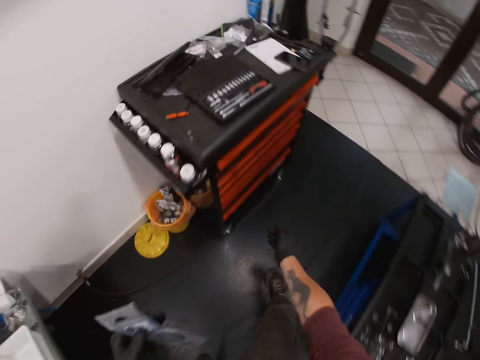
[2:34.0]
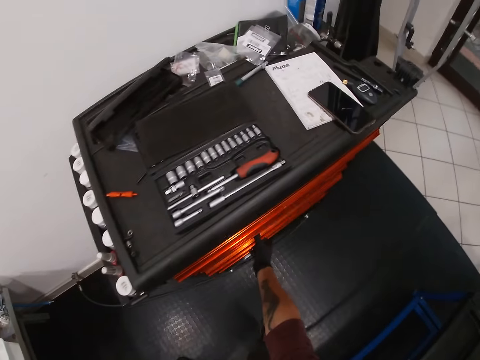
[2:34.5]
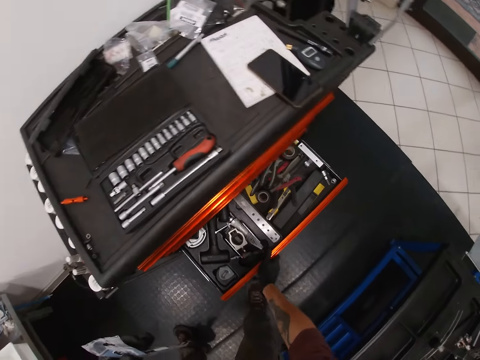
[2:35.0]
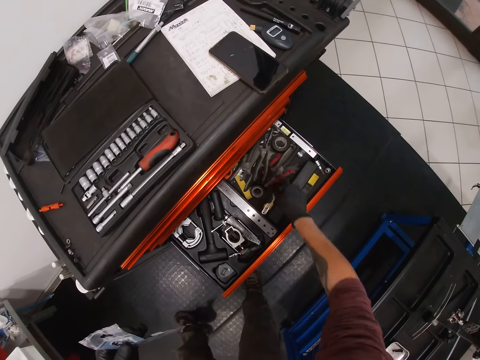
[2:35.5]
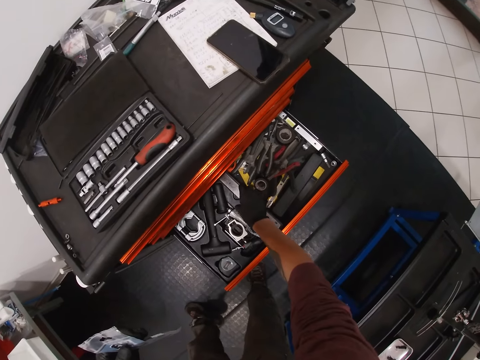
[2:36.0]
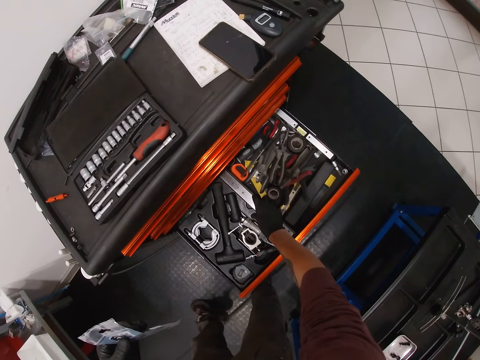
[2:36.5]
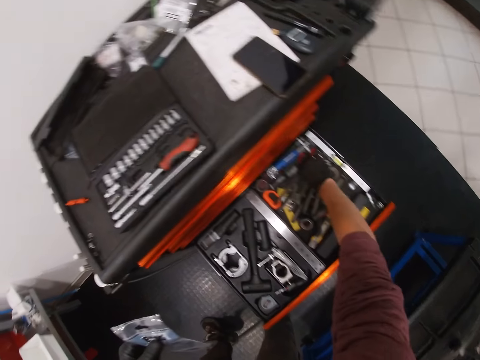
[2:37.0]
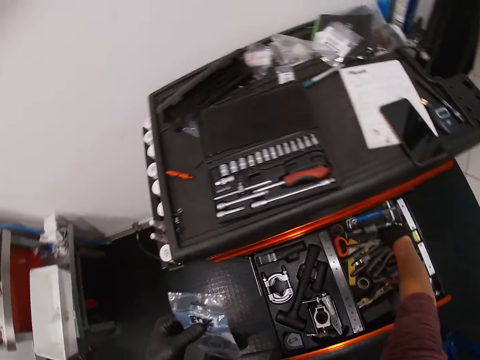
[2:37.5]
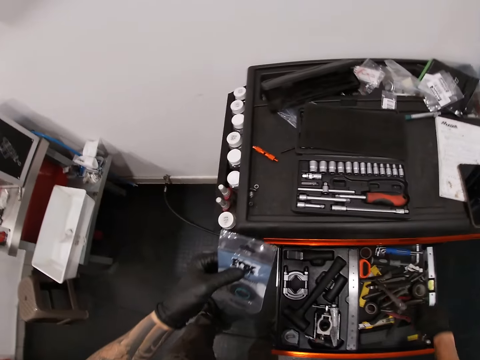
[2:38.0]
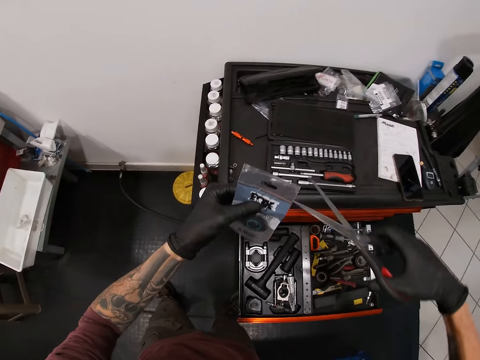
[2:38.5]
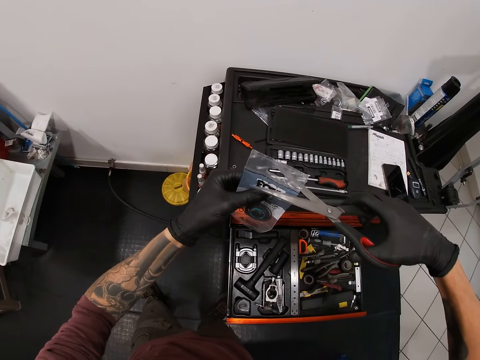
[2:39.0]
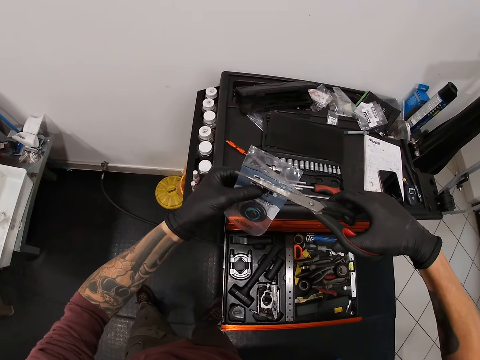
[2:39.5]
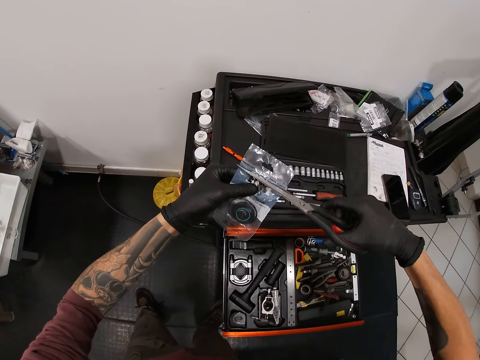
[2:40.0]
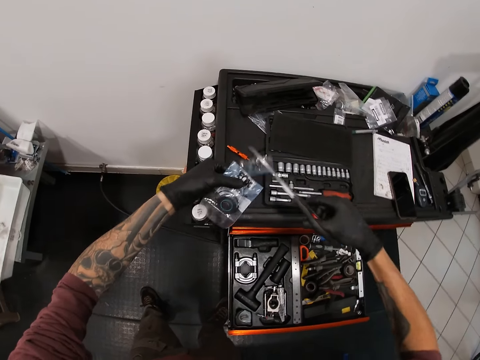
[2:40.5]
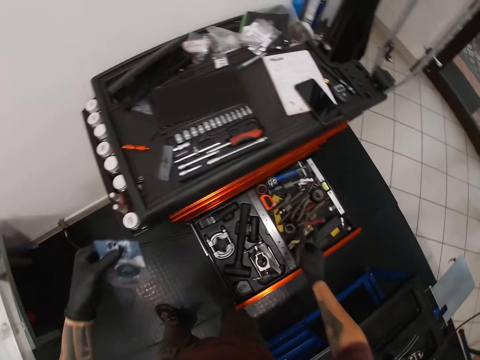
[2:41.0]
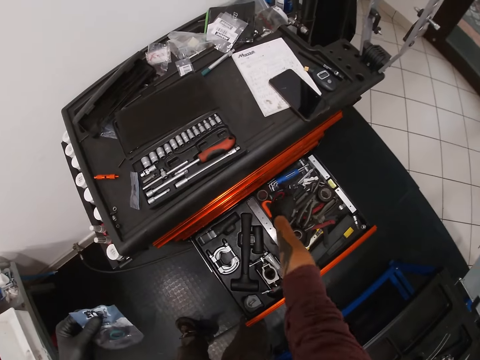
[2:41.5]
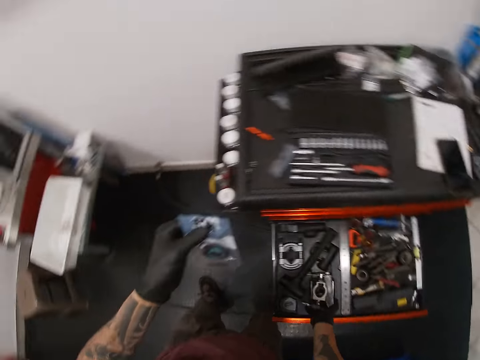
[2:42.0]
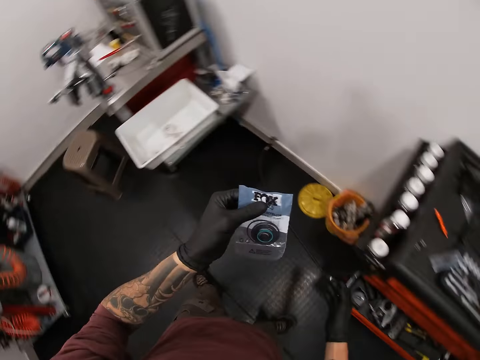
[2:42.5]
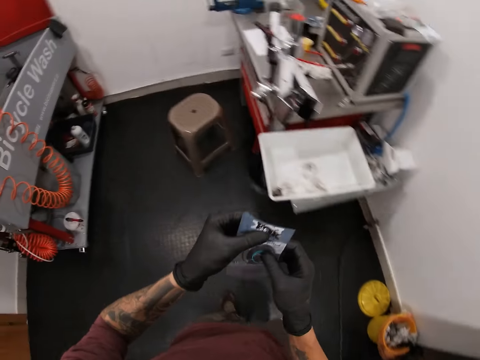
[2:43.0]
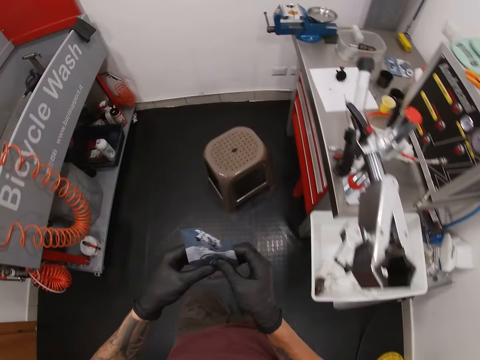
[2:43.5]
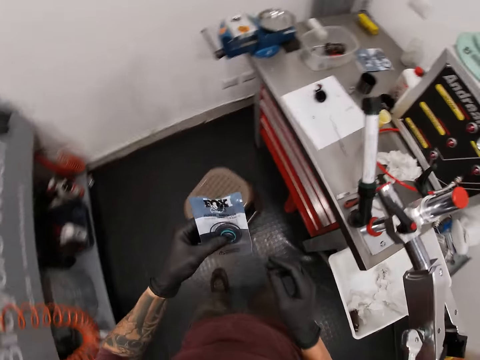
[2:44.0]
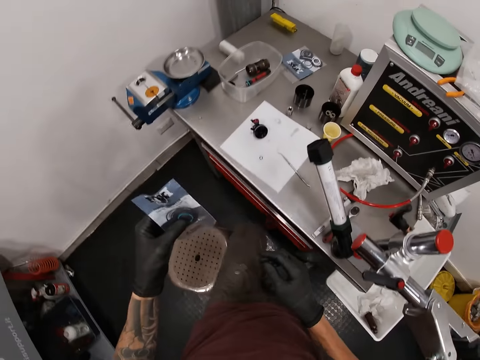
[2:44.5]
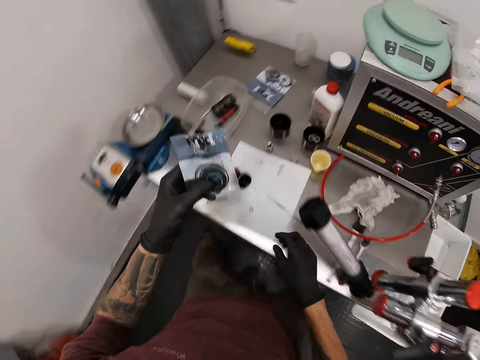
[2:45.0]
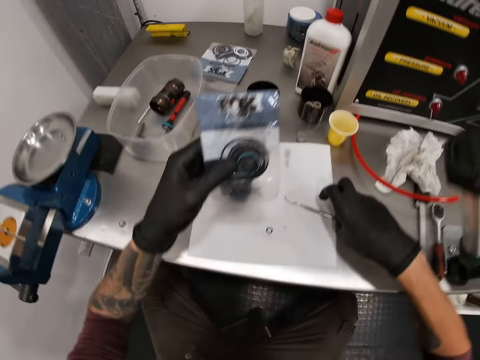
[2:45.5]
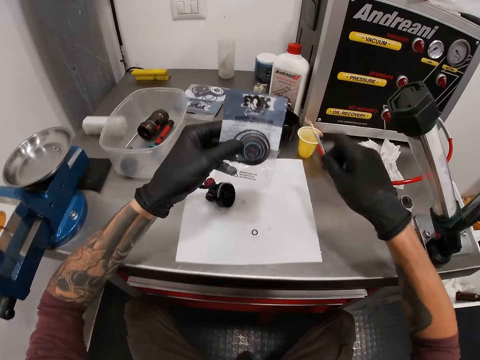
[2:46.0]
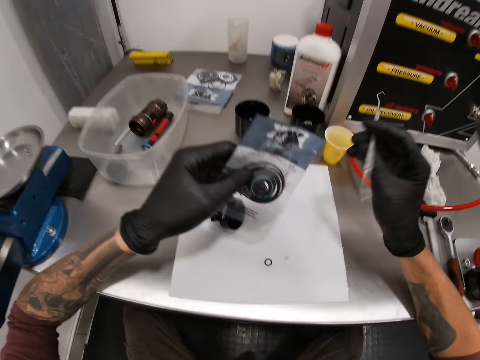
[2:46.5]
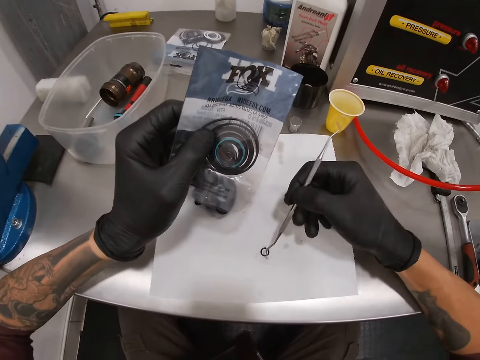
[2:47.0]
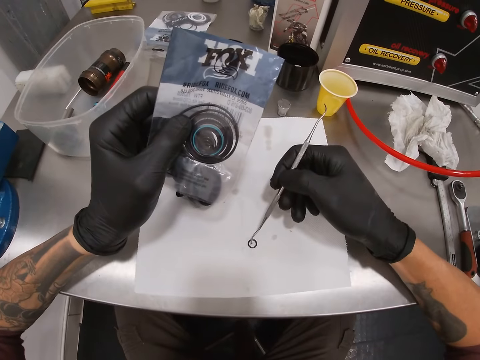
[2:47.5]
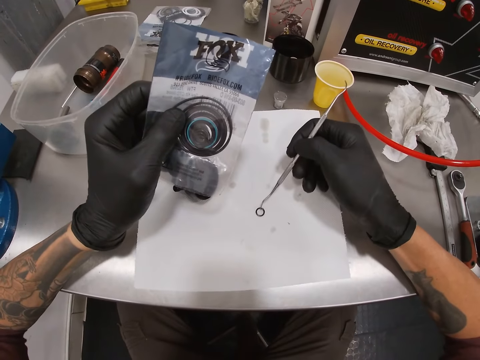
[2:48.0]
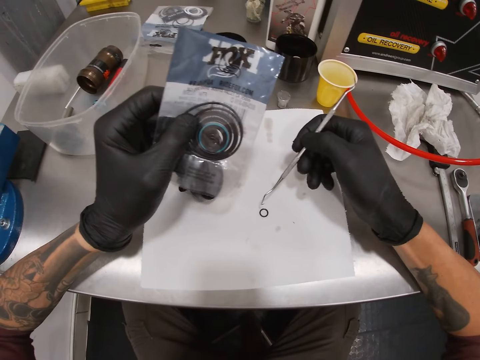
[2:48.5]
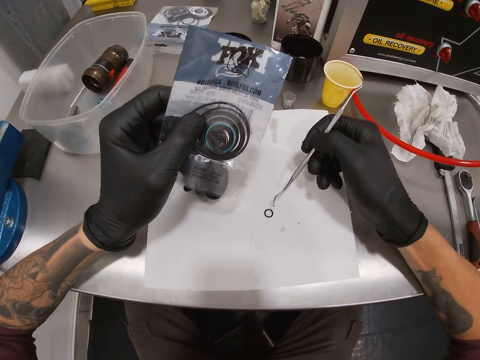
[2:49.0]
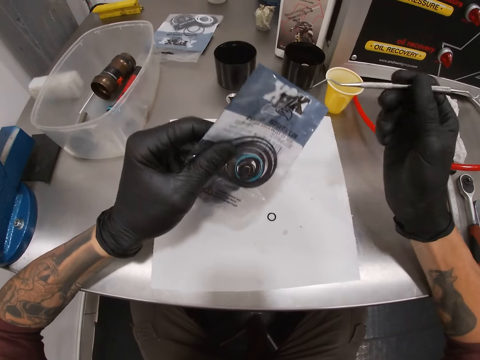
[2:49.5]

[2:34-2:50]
The camera wearer opens a drawer with his right hand. He picks up the scissors from the drawer with his right hand. He cuts the plastic bag with the scissors in his right hand. He keeps the scissors in the drawer with his right hand. He closes the drawer with his right hand. He walks in the room. He holds the paper with his hand. He sits on the chair. He picks up the wax carver from the table with his right hand. He holds the hook. He picks up the ring on the paper with the wax carver in his right hand. He moves the washer.

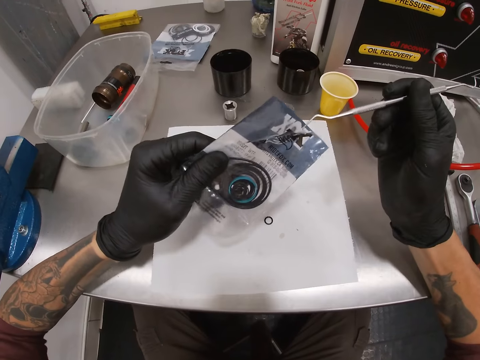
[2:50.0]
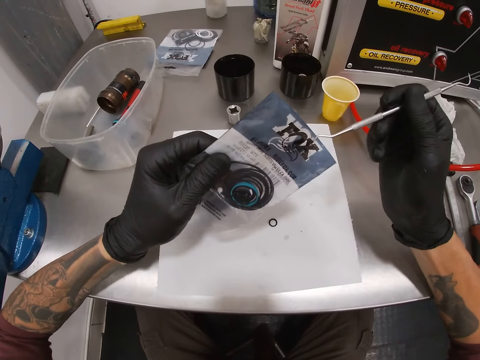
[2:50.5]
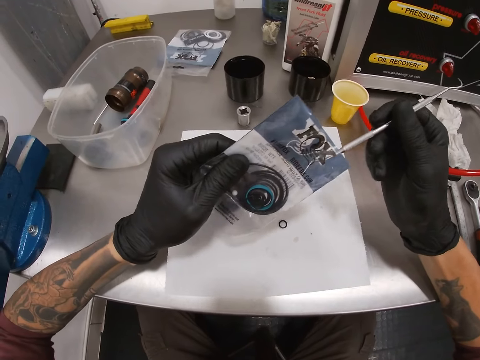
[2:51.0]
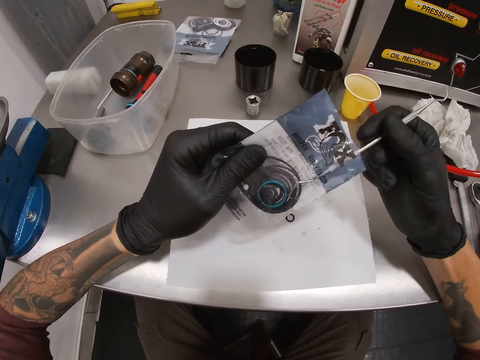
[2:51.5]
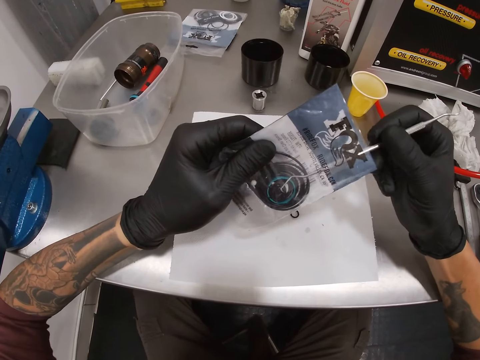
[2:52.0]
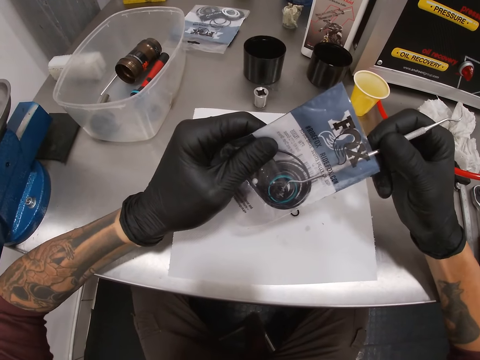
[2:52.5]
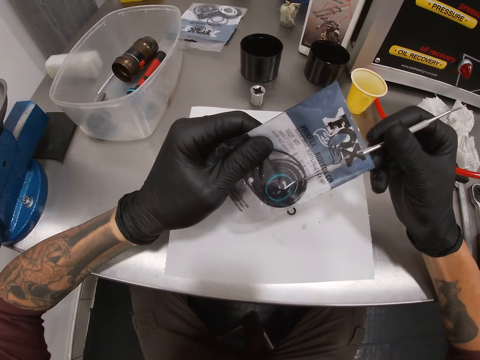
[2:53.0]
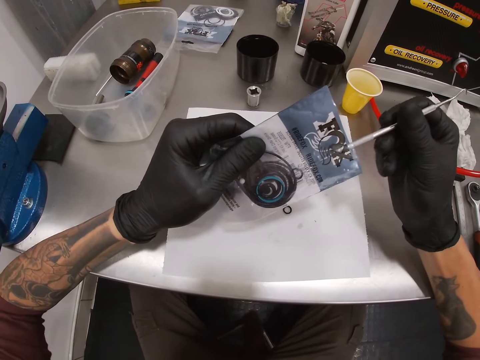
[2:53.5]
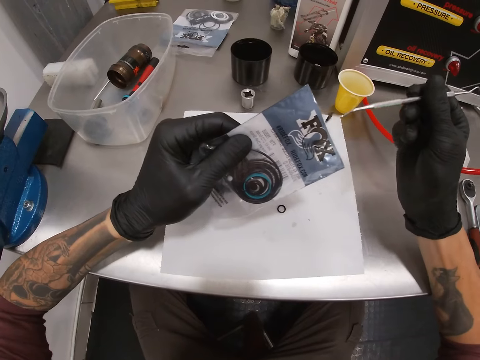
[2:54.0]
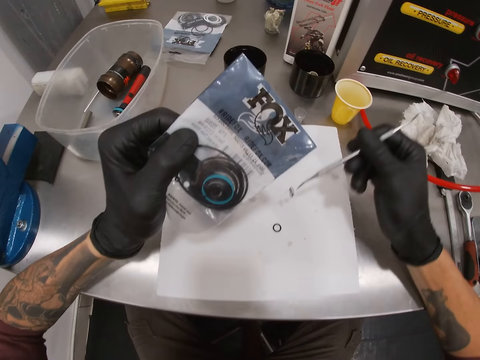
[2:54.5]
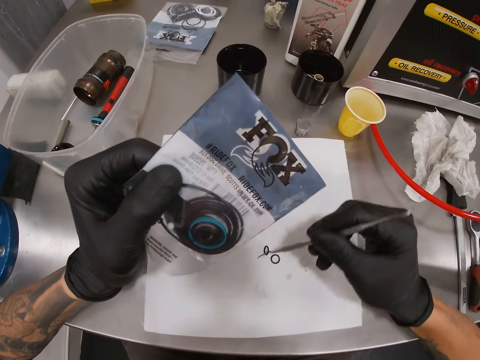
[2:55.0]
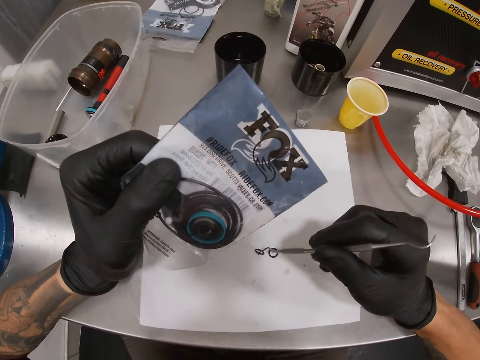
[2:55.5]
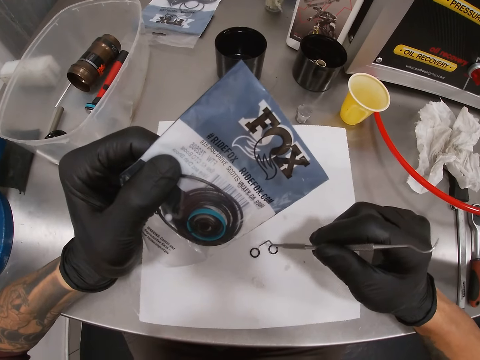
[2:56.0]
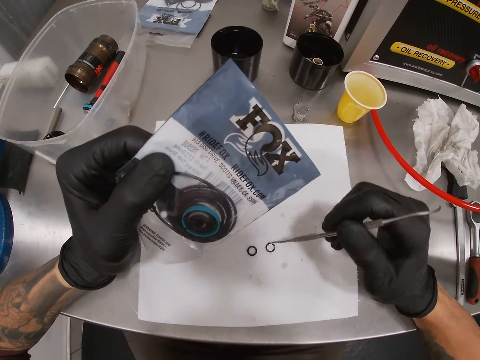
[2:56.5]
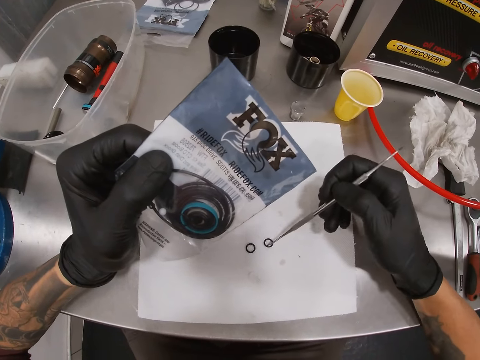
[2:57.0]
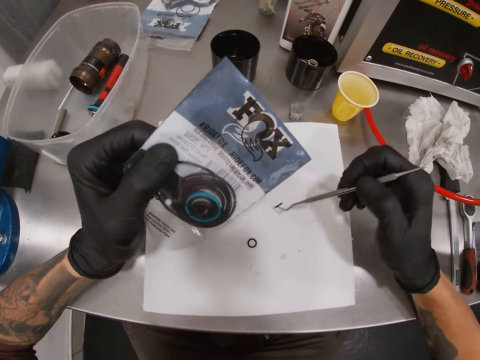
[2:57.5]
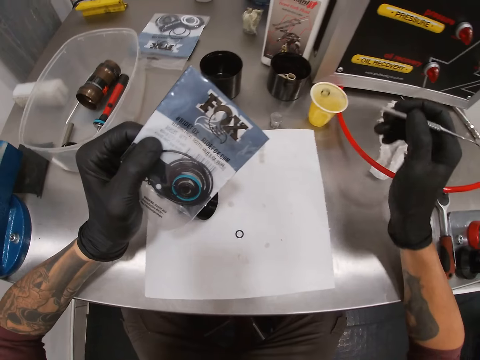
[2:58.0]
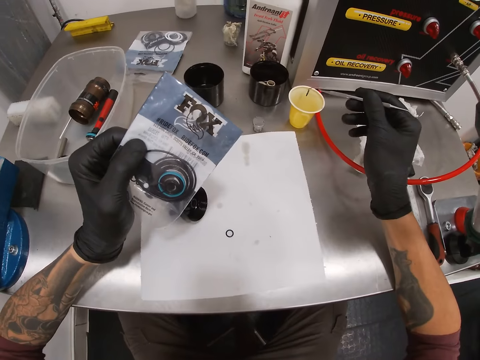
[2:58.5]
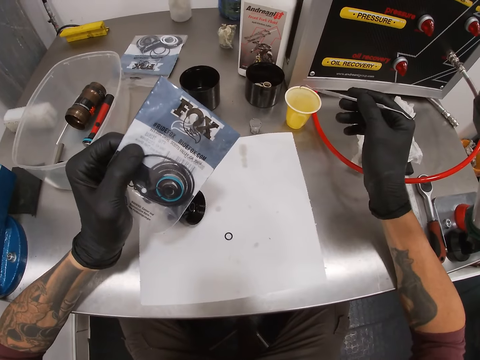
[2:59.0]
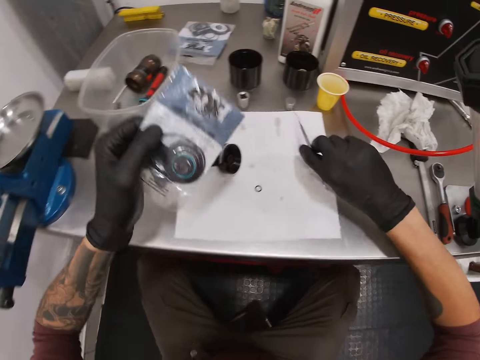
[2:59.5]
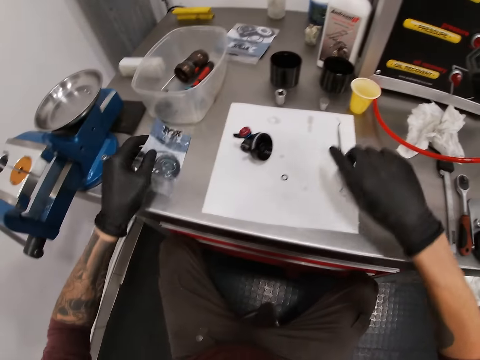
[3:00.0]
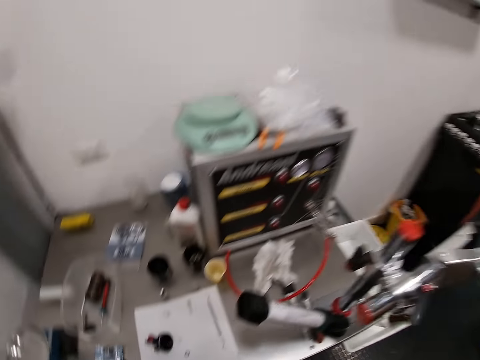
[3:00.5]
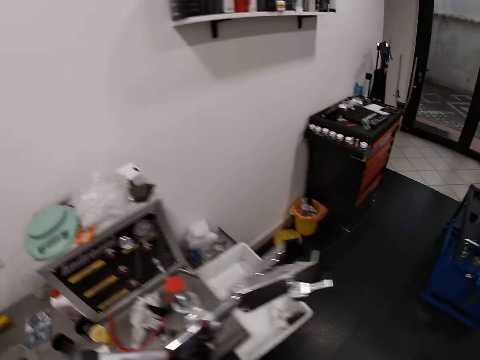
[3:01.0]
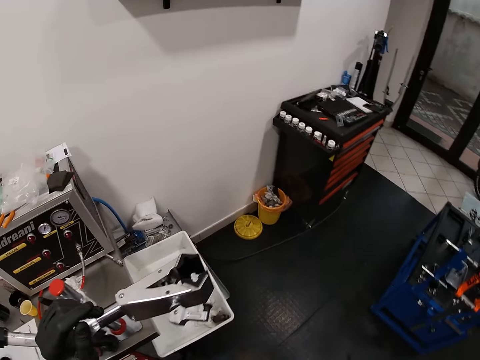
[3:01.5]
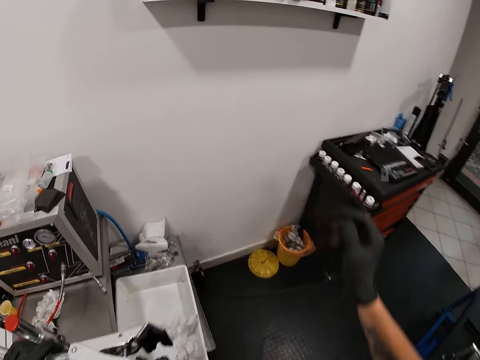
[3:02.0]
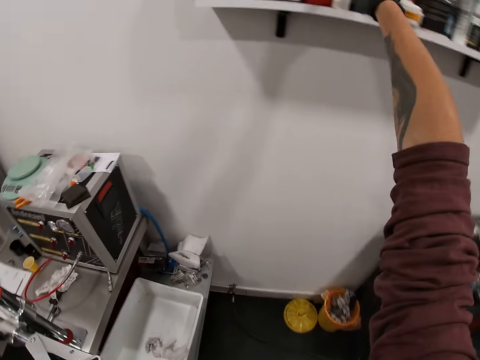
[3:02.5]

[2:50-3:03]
The camera wearer puts the hook in the paper. He inserts the wax carver in his right hand into the plastic bag. He removes a ring from the plastic bag with the wax carver in his right hand. He drops the ring on the paper with the wax carver in his right hand. He picks up the ring on the paper with the wax carver in his right hand. He puts the ring into the cup with the wax carver in his right hand. He puts the washer down. He drops the wax carver on the table with his right hand. He drops the plastic bag on the table with his left hand. He walks in the room. He moves away from the table.
